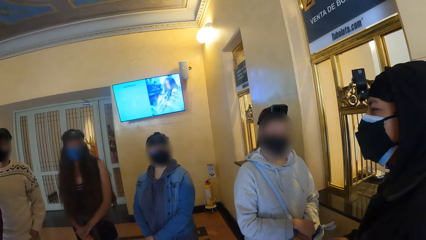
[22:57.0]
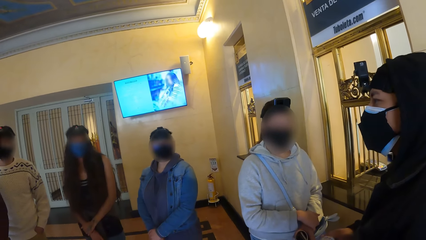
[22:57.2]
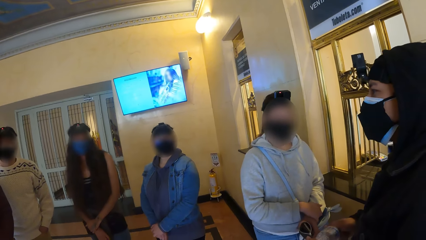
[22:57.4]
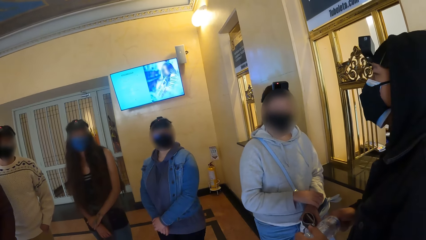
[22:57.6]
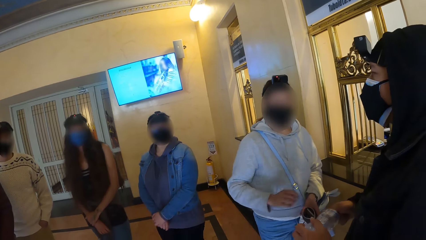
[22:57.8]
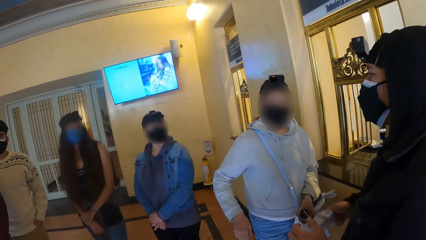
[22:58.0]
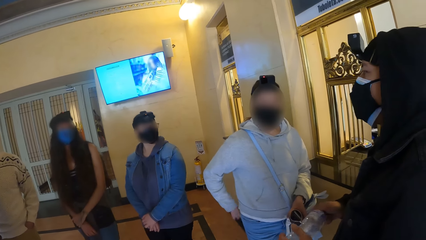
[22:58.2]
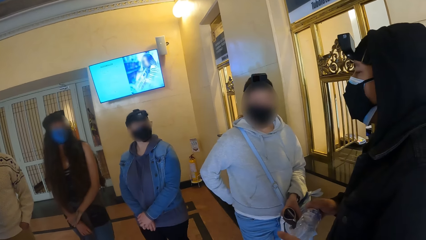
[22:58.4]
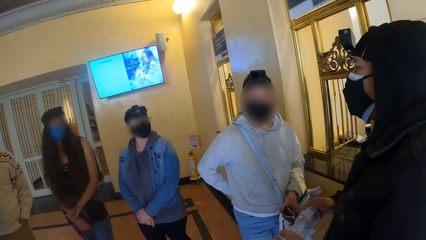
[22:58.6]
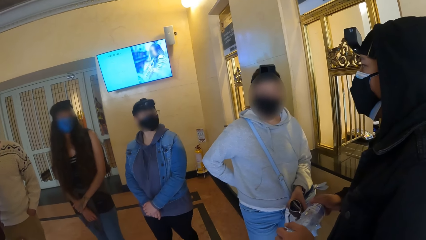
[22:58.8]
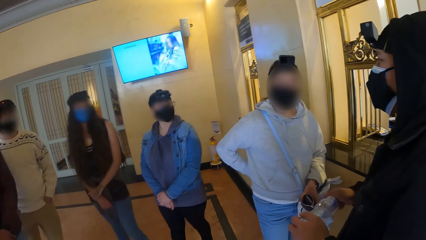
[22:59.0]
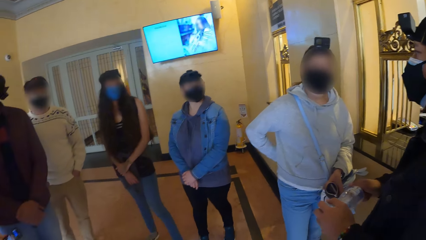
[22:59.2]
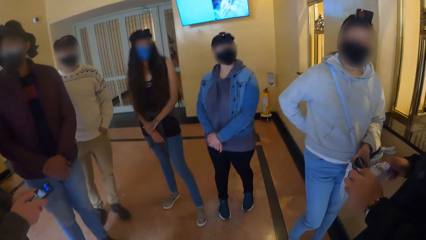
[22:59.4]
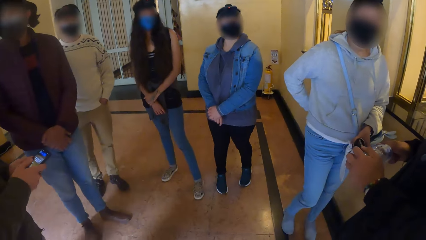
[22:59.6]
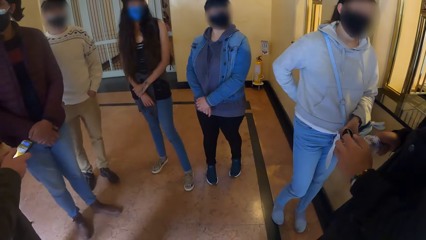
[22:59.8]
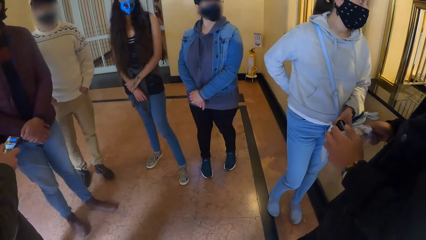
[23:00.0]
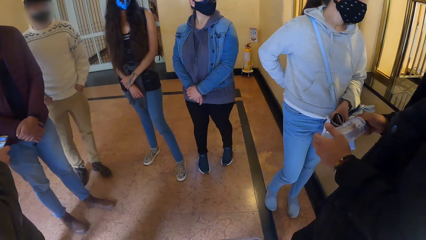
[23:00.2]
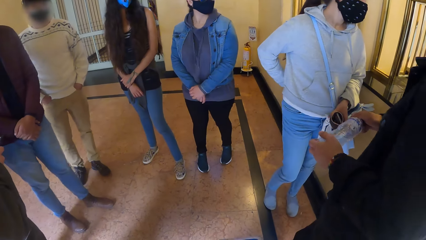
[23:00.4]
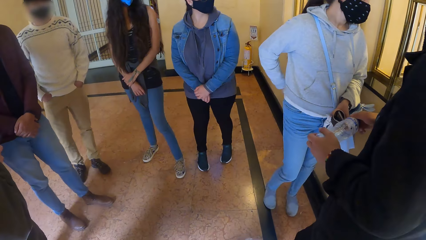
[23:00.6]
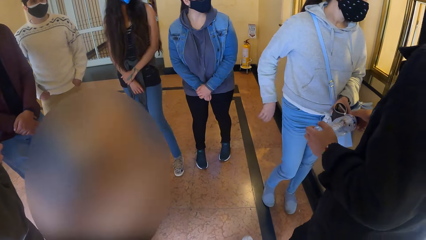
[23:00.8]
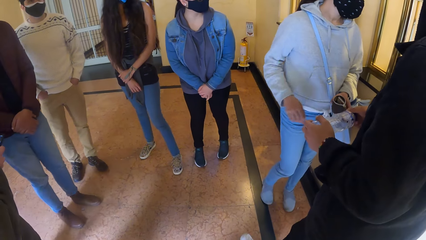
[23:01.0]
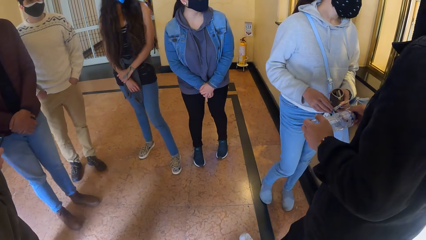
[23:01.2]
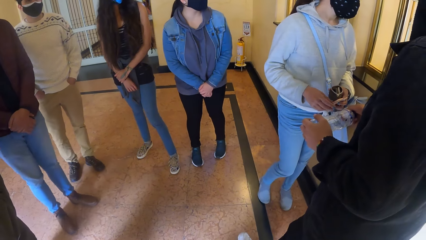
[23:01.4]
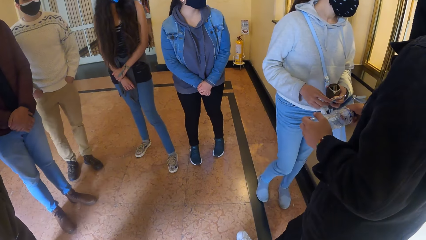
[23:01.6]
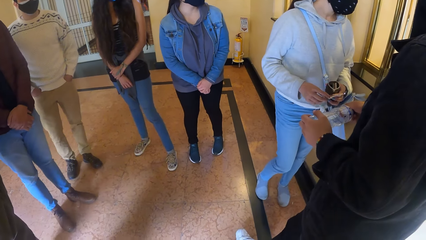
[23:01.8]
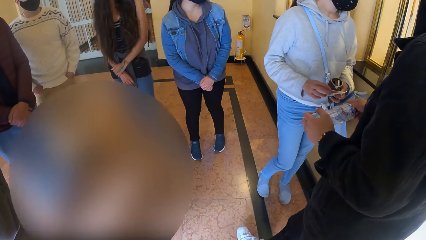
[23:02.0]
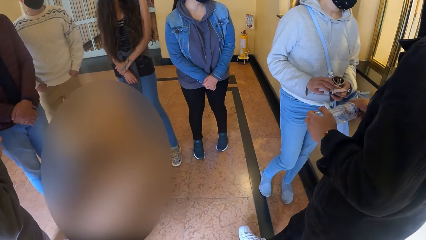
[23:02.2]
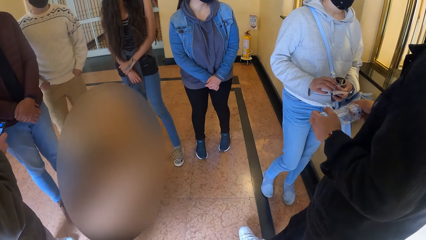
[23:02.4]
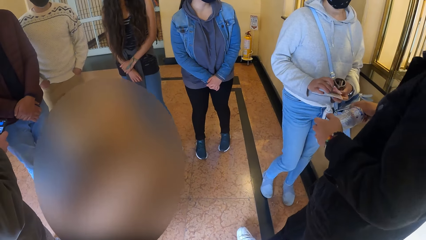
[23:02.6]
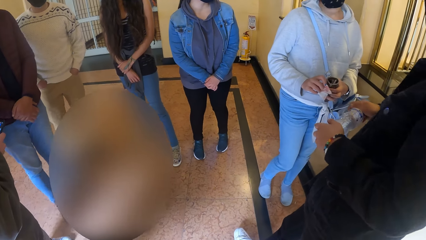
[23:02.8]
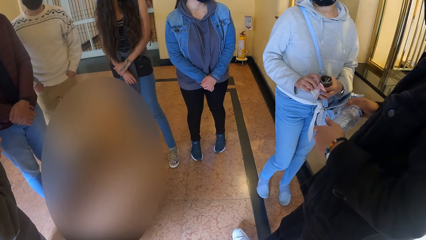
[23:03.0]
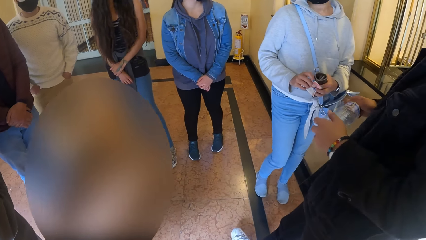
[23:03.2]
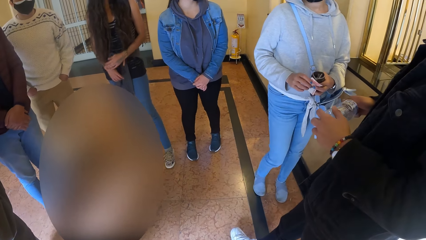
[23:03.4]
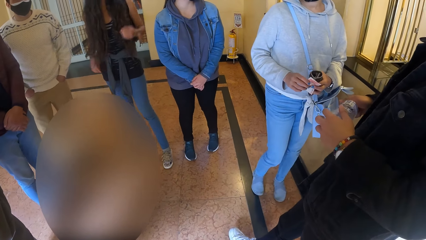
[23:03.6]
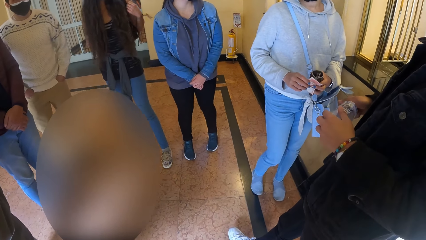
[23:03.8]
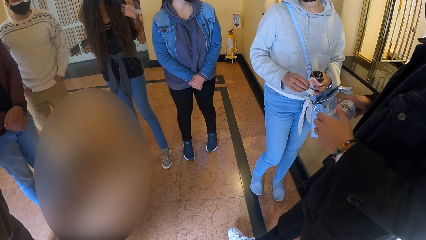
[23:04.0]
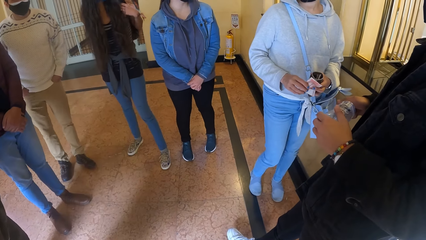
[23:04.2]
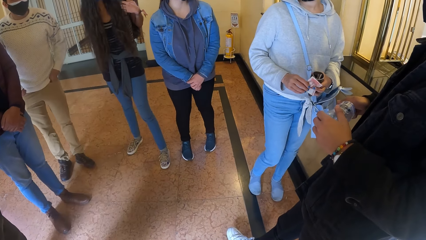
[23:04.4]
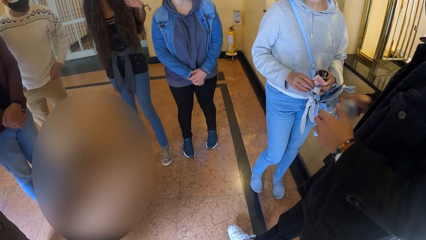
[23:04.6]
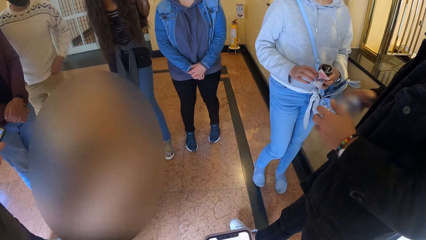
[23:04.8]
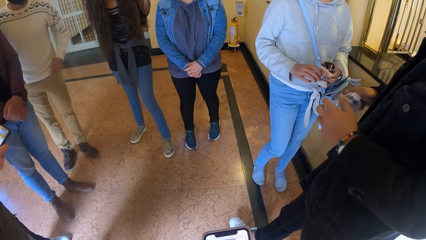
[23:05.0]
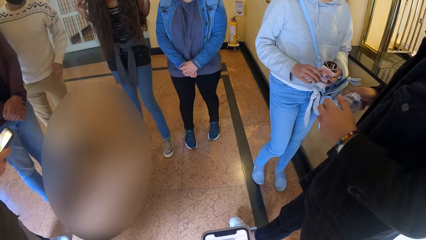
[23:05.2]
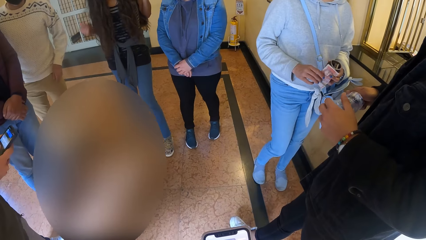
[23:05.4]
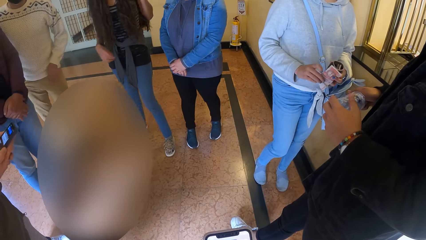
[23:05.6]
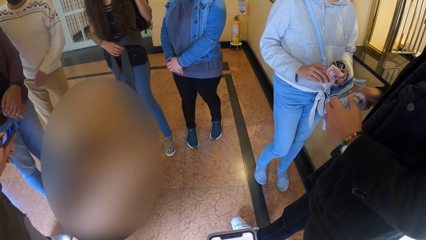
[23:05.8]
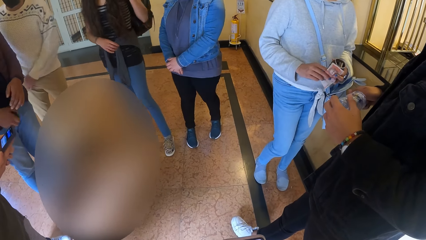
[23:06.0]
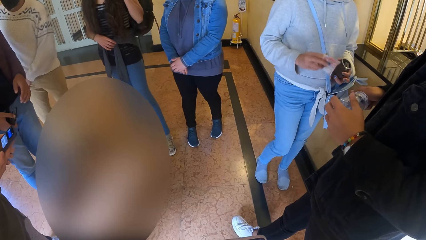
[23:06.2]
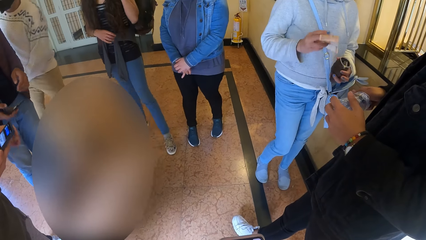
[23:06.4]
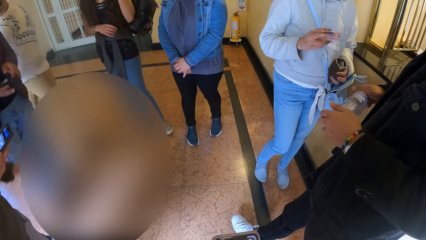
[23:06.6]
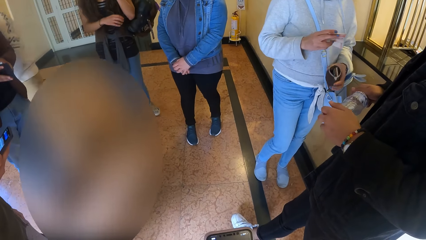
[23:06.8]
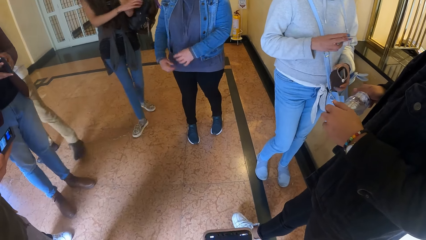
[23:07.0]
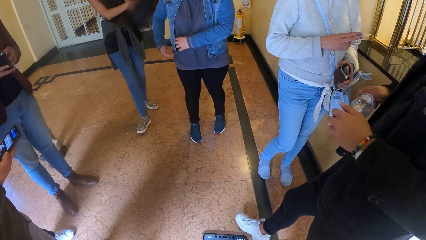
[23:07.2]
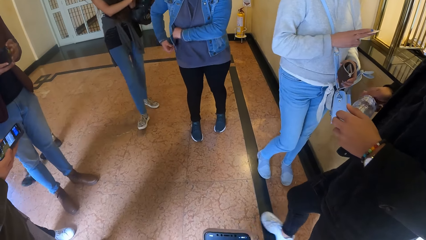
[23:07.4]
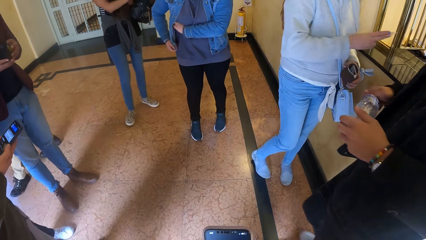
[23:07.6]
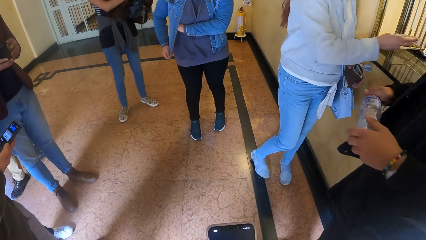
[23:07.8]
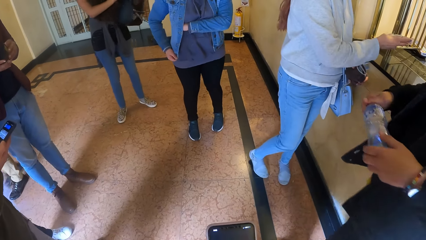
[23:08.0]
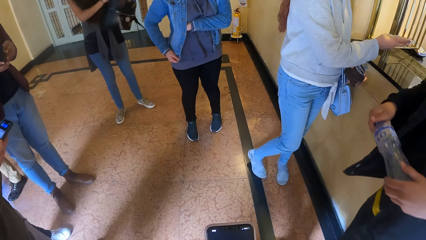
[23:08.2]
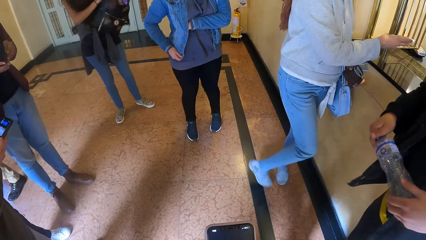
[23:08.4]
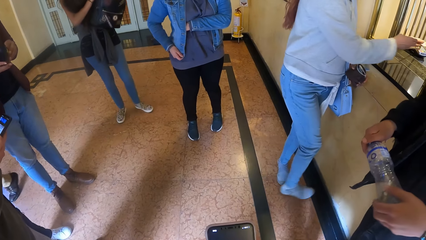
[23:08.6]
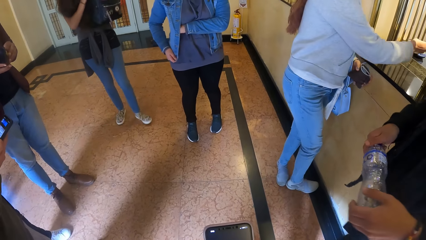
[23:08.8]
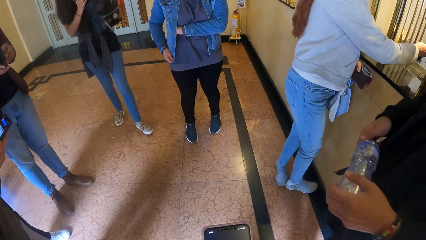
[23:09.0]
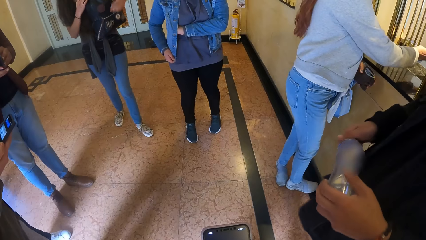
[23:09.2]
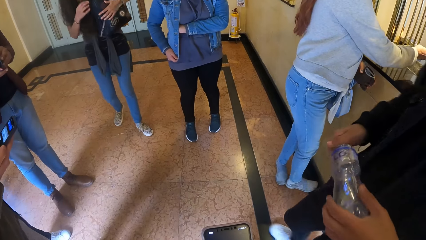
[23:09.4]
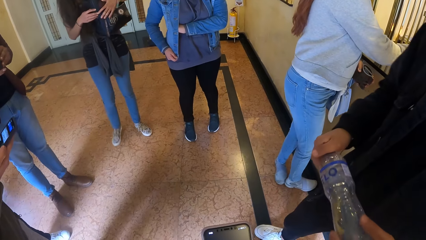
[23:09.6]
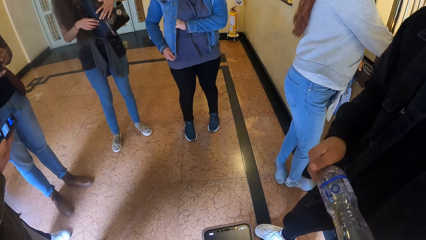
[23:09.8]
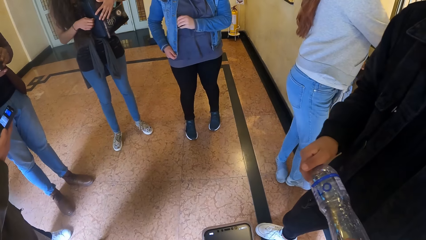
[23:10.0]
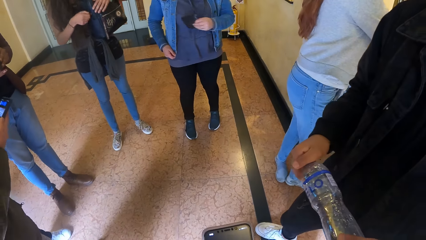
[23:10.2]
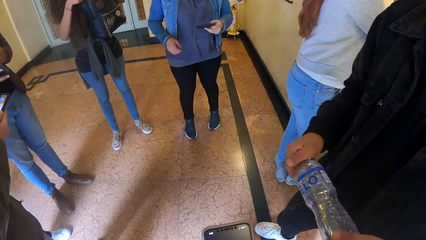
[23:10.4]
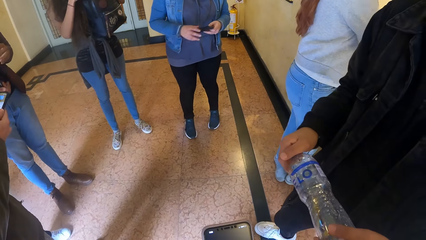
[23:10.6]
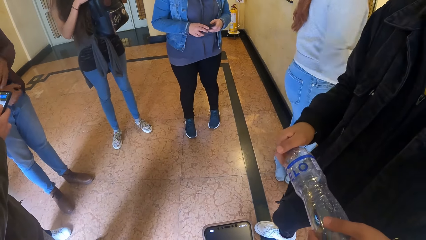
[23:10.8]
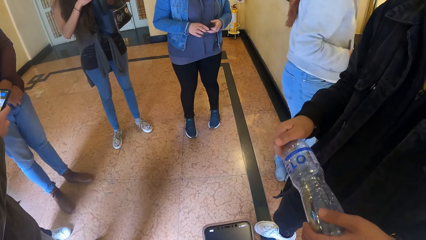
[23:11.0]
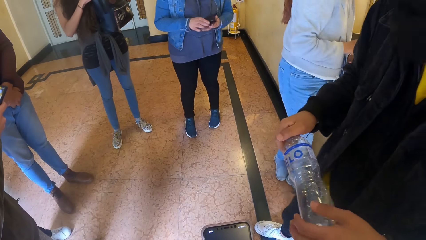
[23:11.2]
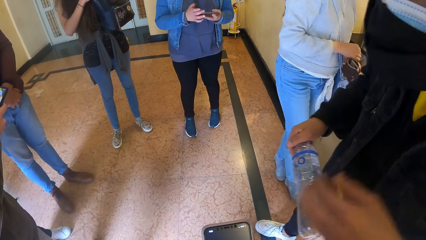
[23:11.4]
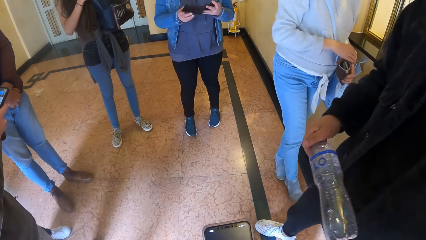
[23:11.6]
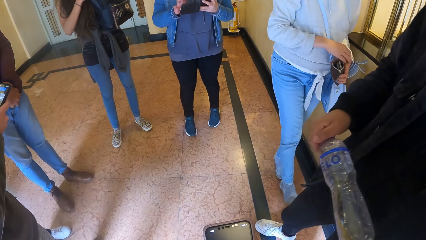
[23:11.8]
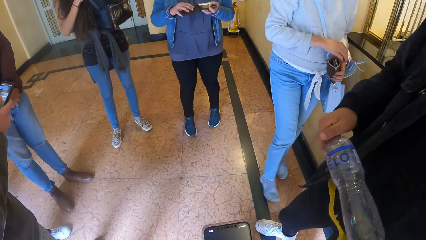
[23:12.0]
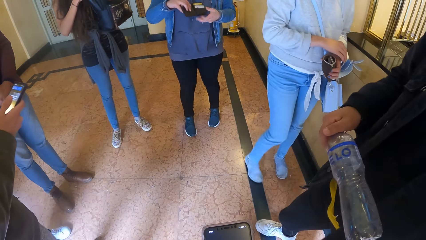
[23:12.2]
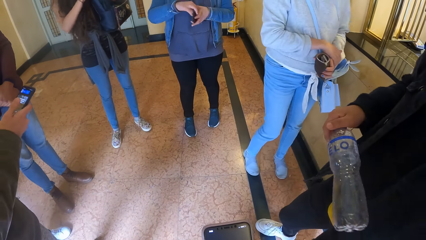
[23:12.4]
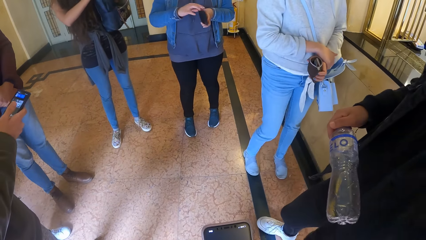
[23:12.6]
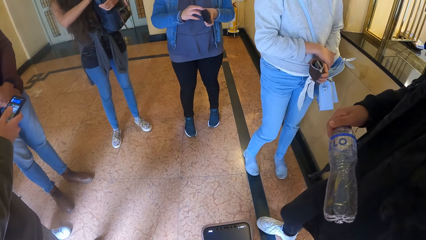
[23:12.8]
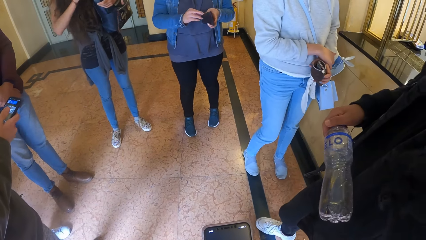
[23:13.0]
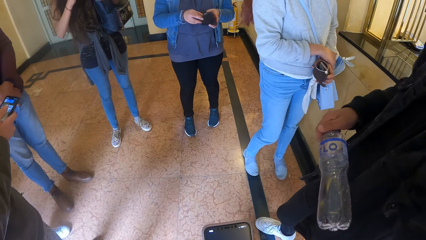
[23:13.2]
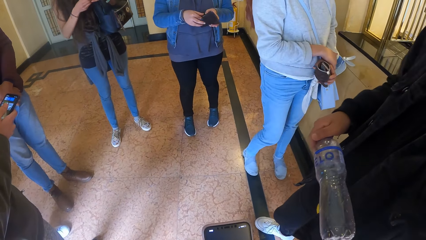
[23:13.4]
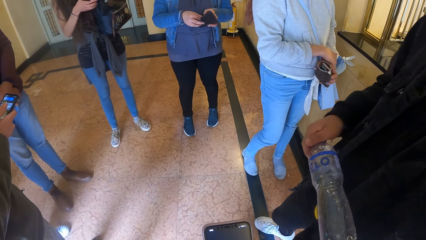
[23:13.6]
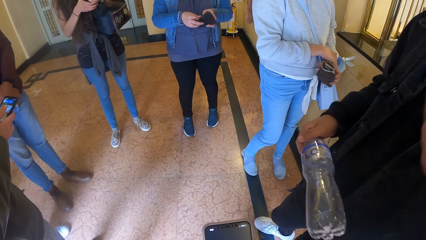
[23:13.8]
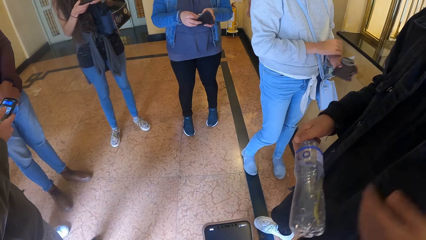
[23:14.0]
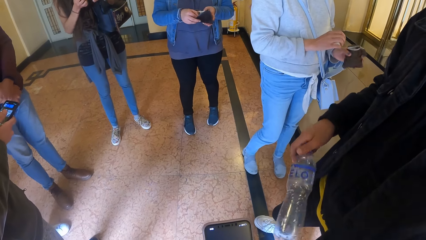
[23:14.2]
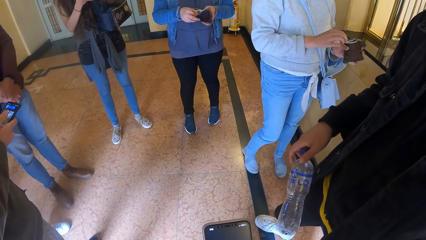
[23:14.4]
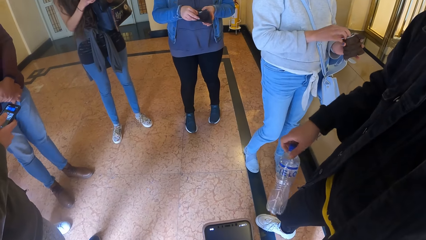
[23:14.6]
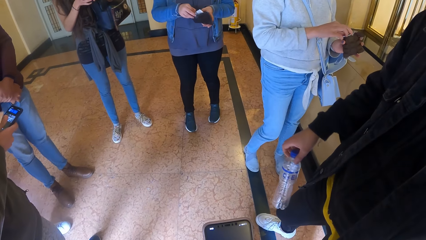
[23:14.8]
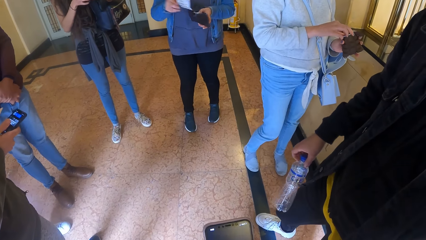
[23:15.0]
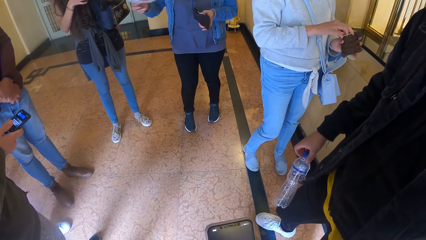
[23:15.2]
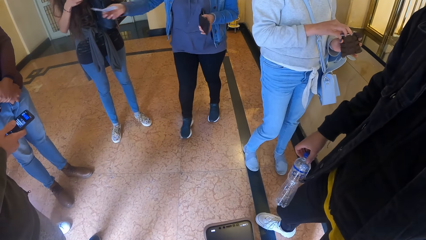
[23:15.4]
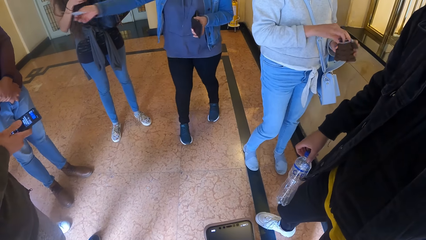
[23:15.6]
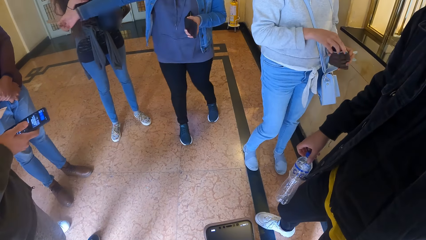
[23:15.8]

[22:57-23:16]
A woman touches cash in her left hand with her right hand. A second woman gives cash to a cashier. A third woman moves her backpack from her back to her front with her right hand. The first woman holds the cash in her right hand. The third woman removes a bag. A man opens a wallet in his right hand with his left hand. The third woman moves the backpack to her front with both hands. A fourth woman touches her jacket with her right hand and takes out a wallet from the jacket with her left hand. The third woman touches the backpack with her left hand and opens the backpack with her left hand. The fourth woman opens the wallet in her left hand with her right hand. Another man holds a water bottle in his right hand. A third man holds a phone in his right hand. The fourth woman takes out cash from the wallet in her left hand with her right hand. The first woman takes out an ATM card from a purse in her left hand with her right hand.
